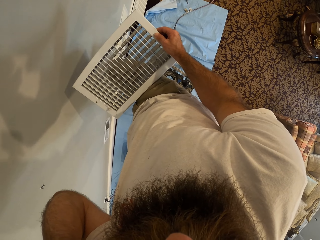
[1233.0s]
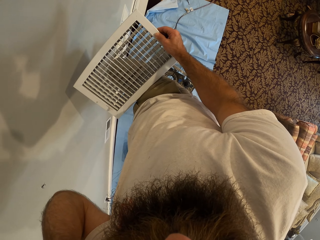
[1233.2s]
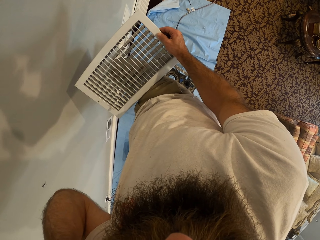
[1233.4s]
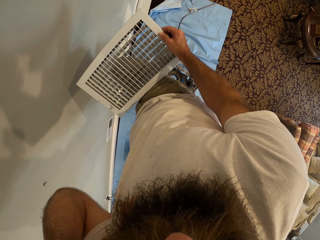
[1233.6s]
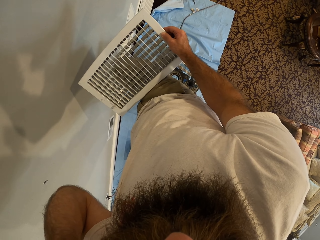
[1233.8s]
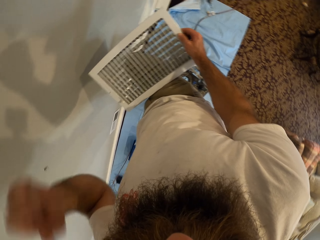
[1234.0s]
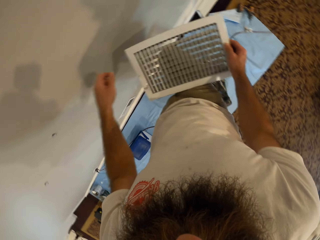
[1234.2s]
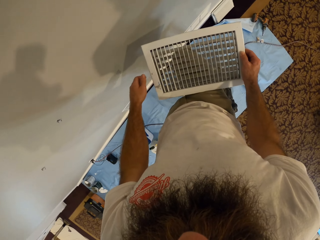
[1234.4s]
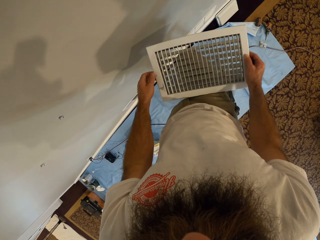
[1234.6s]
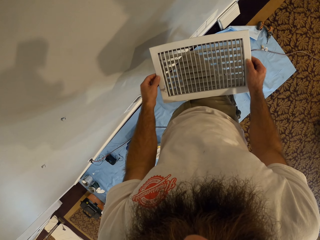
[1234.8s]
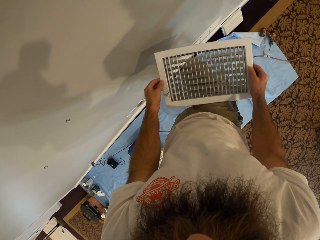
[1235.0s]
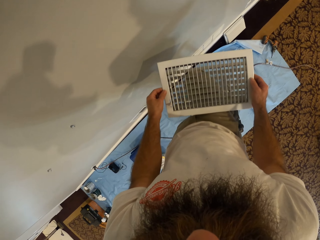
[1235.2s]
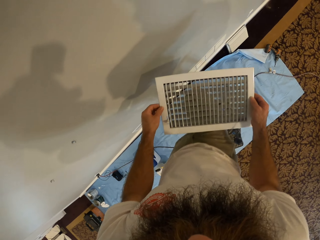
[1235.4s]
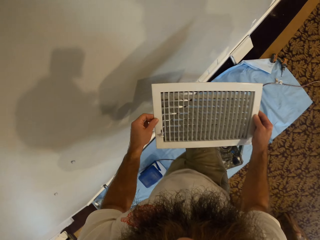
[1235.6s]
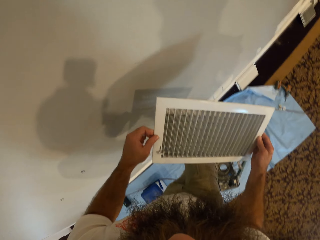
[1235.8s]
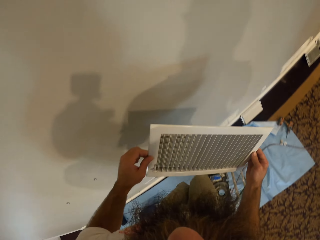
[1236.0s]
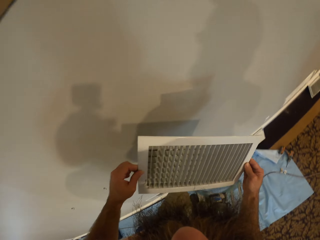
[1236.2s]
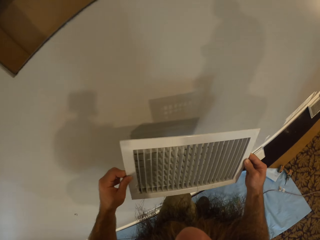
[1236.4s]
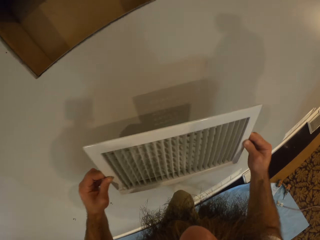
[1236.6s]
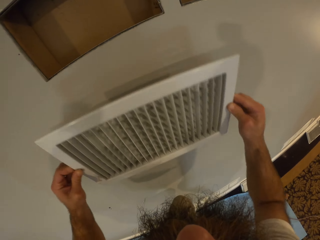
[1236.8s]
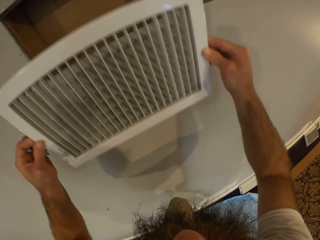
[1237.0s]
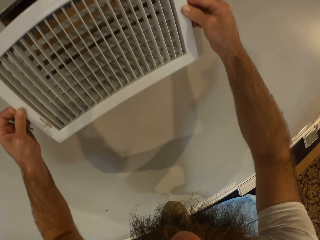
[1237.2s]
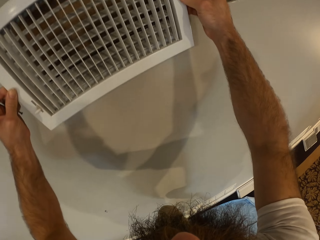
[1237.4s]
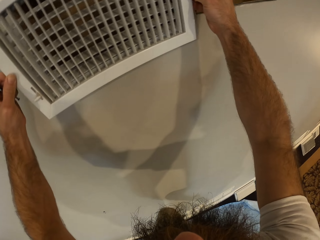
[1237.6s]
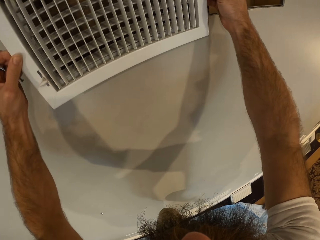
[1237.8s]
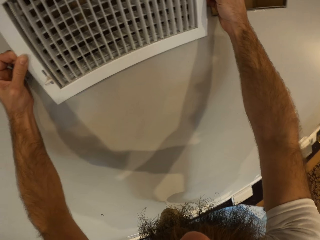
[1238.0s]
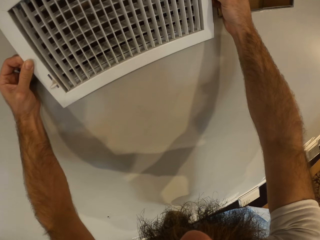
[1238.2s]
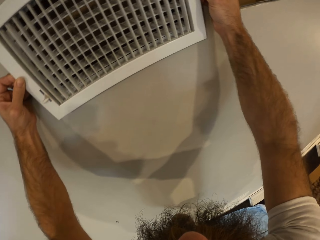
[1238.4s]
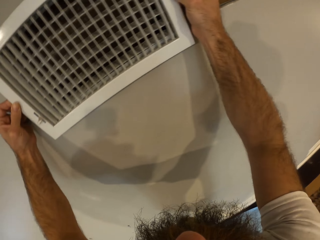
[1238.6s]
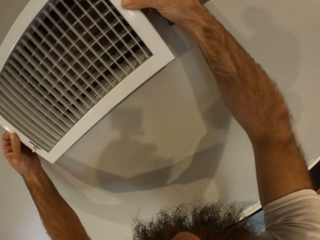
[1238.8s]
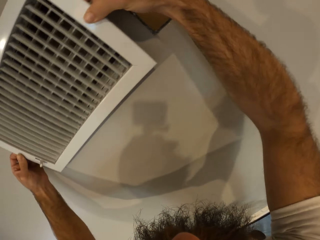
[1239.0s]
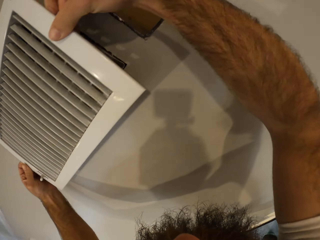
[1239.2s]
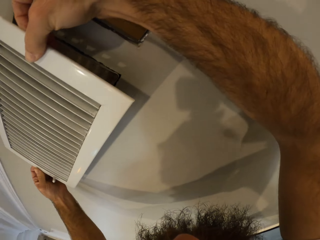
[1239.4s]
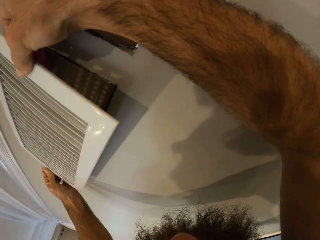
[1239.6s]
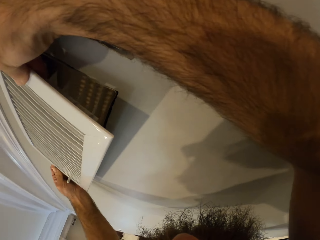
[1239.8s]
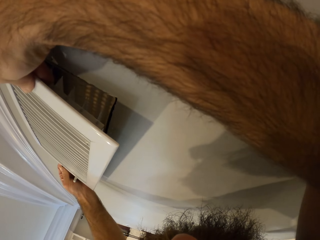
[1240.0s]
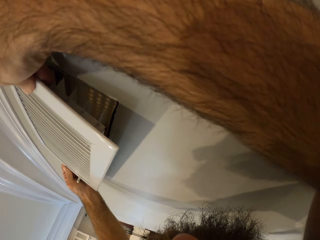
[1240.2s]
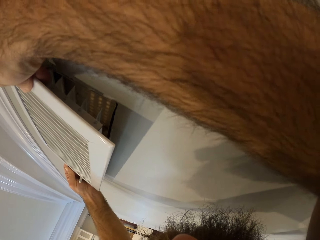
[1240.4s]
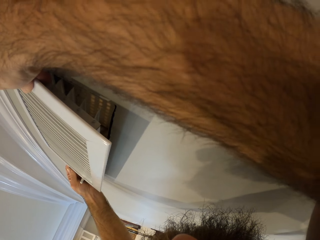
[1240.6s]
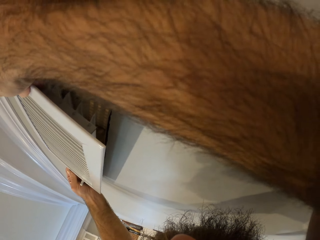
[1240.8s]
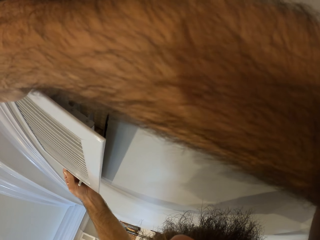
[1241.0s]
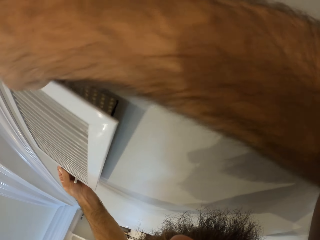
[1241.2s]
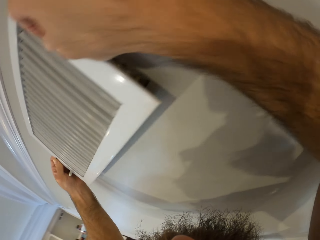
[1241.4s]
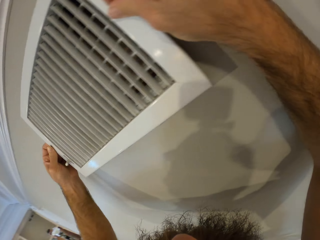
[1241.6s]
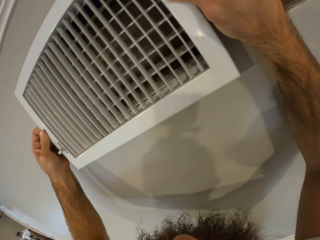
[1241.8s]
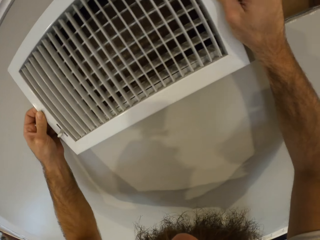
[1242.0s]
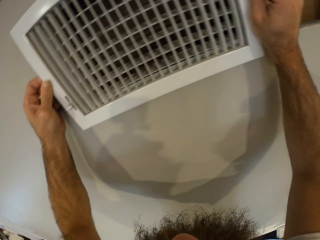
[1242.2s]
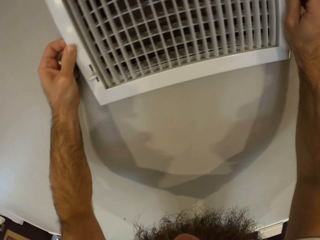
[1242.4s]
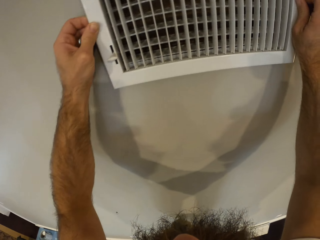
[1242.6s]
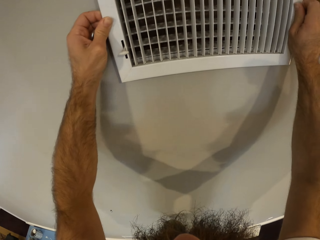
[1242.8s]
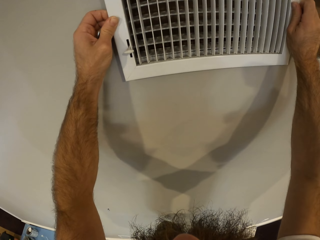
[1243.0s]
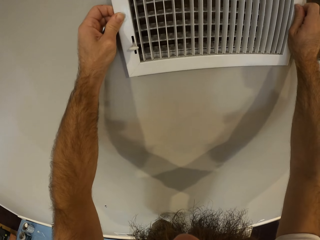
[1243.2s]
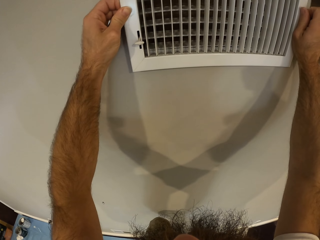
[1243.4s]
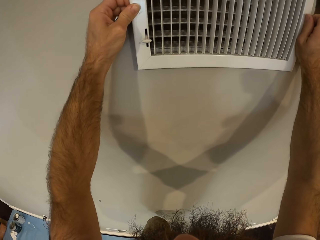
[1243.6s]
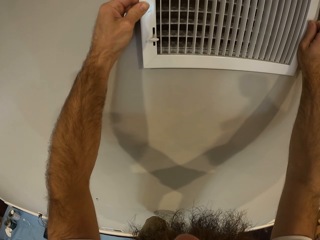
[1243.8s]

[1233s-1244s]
The camera wearer scrubs the head. He fixes the vent cover on the wall with both hands.

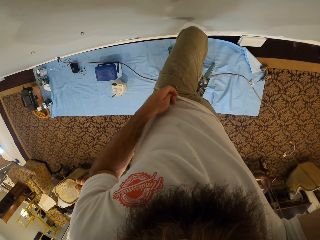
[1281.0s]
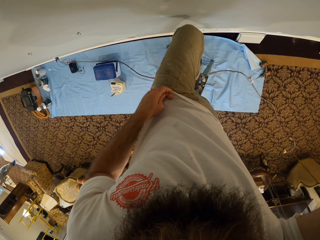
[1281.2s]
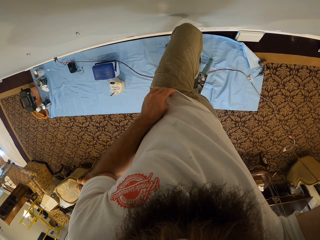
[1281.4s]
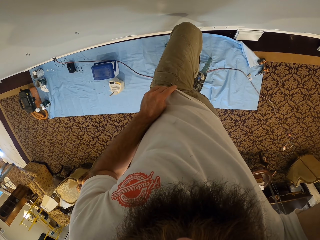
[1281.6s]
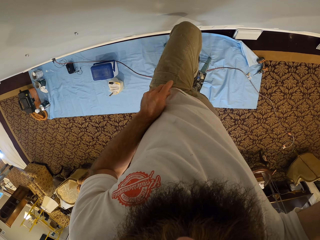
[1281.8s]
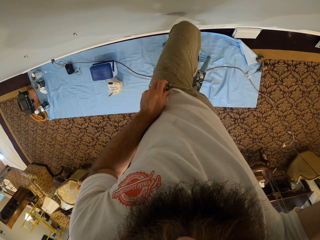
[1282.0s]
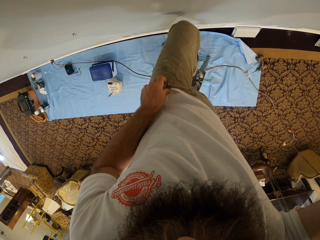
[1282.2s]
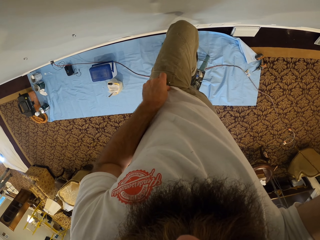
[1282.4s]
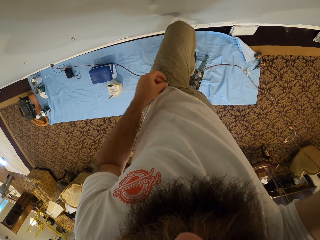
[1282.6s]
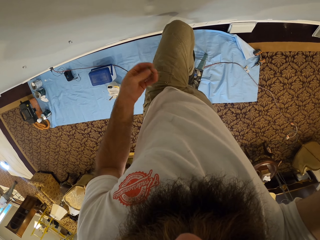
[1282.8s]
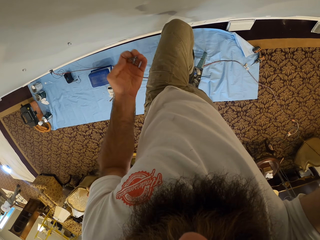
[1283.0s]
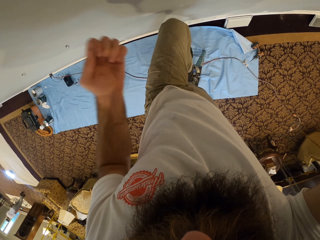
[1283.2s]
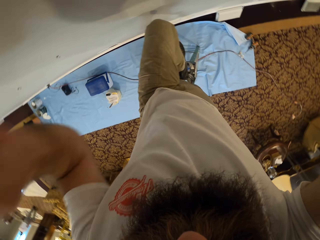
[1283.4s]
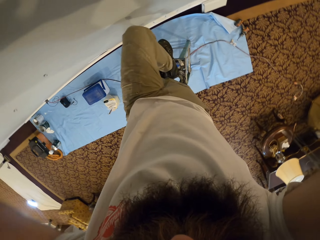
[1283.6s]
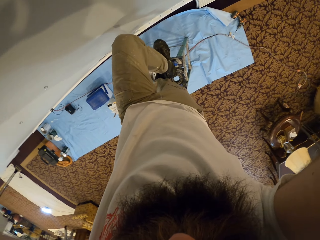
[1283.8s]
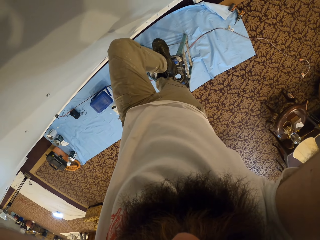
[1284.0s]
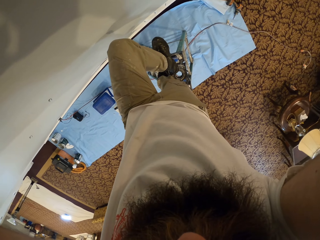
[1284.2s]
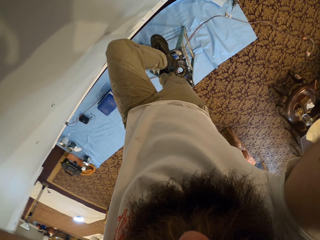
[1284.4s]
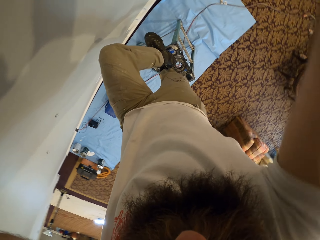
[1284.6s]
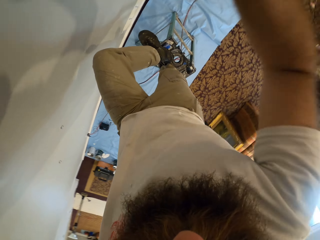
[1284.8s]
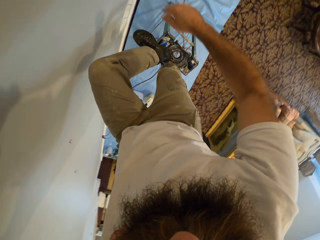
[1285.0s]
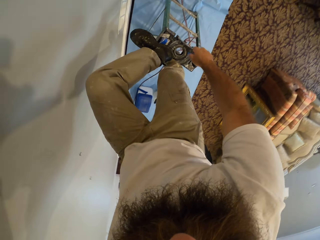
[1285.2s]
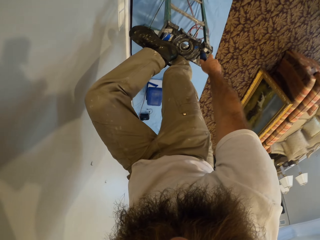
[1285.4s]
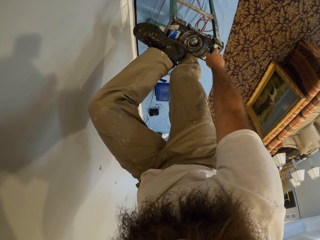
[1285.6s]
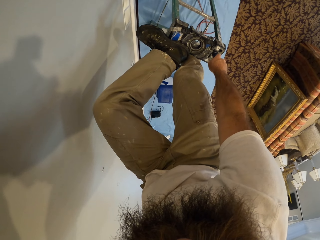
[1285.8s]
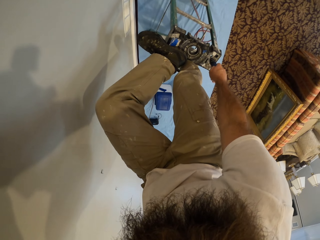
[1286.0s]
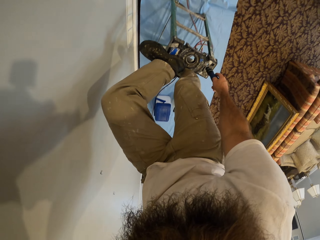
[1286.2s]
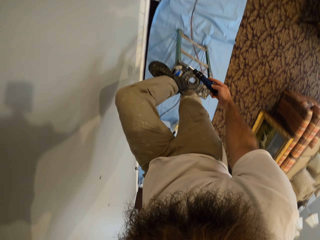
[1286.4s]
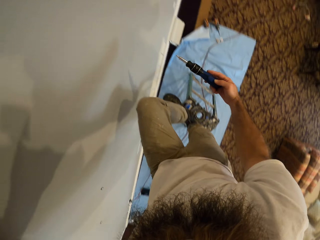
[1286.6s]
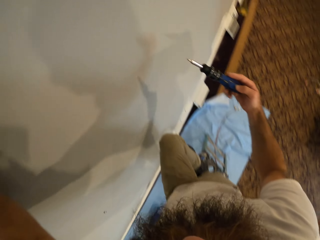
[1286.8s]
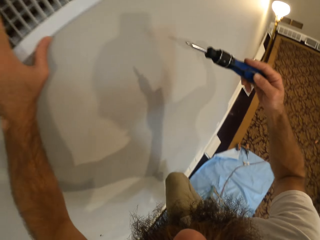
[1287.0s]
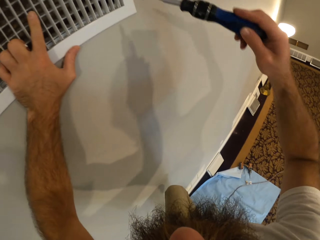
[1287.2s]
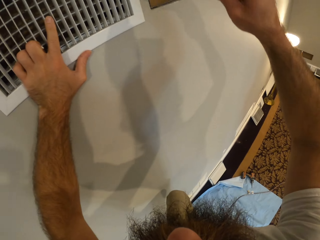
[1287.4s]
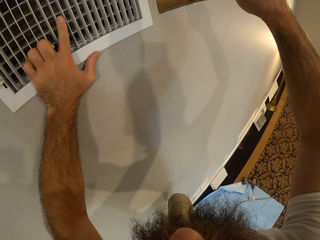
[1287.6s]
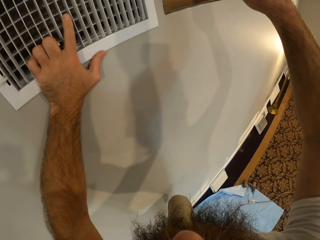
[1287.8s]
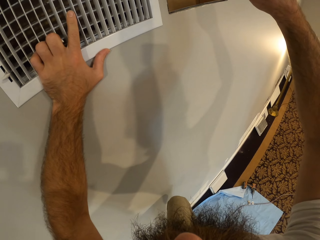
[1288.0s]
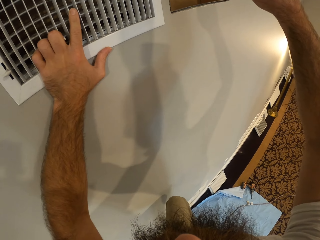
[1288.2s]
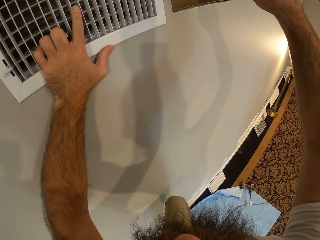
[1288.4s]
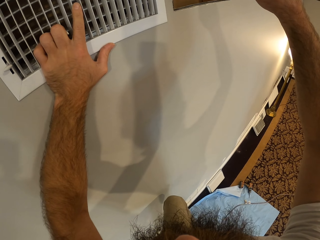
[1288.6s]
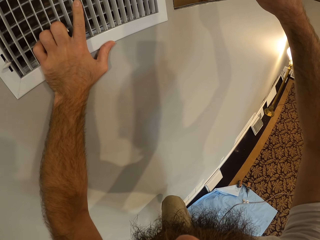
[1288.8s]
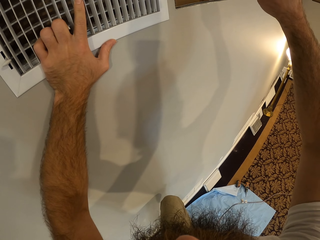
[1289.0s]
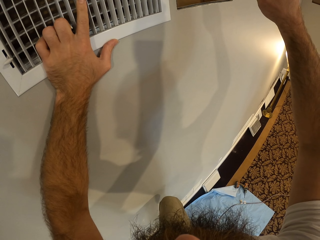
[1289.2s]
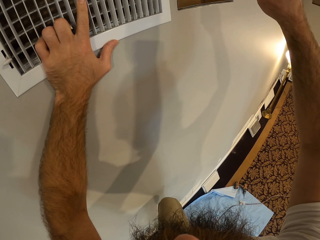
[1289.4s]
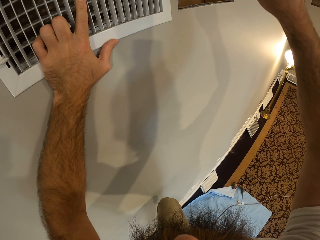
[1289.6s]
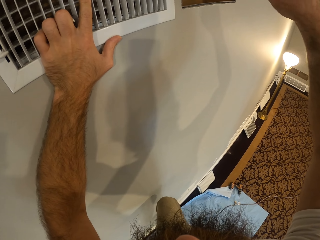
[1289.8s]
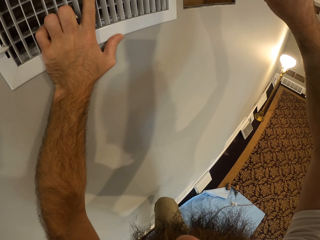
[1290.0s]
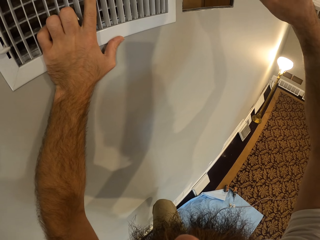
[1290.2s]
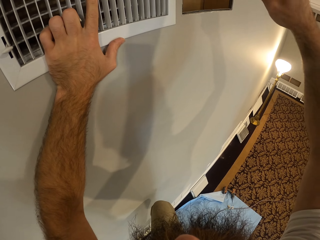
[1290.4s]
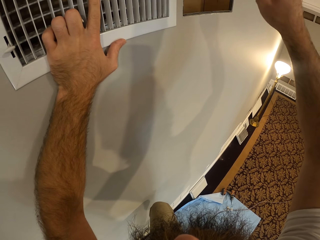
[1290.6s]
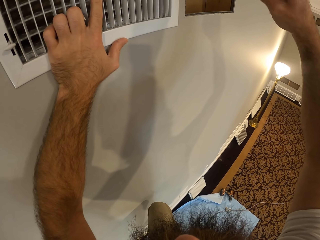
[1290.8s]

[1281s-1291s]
The camera wearer aligns the nuts. He picks the screwdriver from the ladder with his right hand. He tightens the screw on the vent cover with the screwdriver in his right hand.
